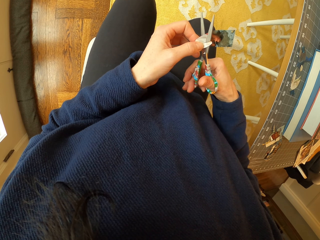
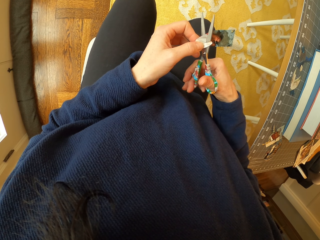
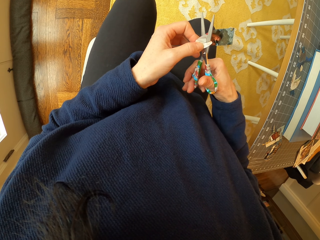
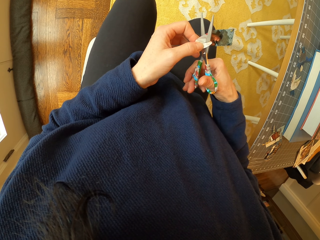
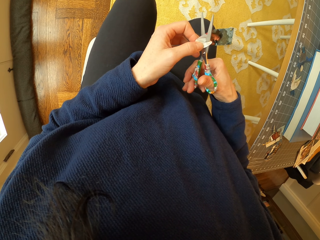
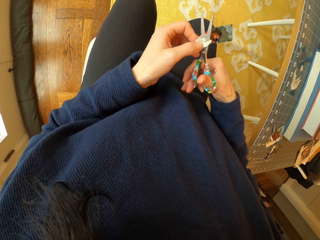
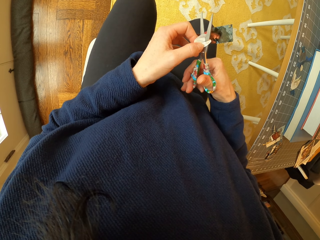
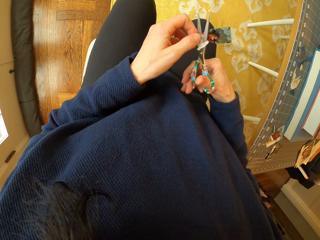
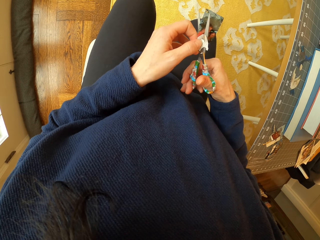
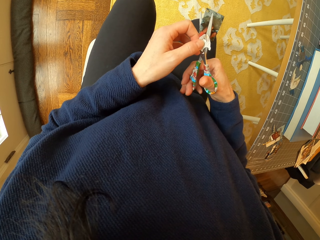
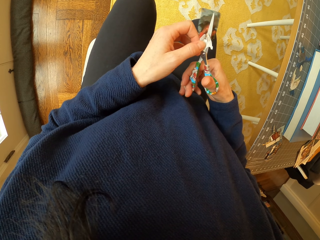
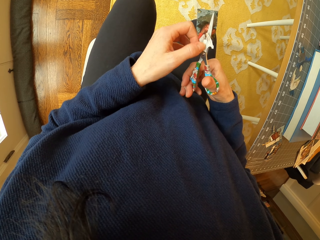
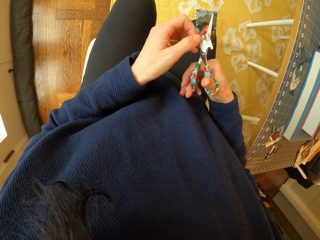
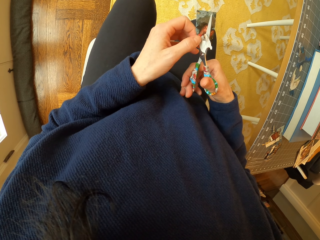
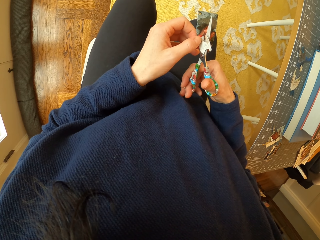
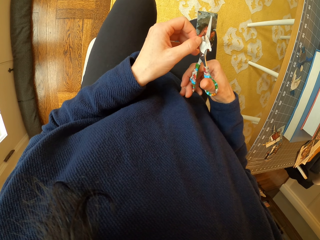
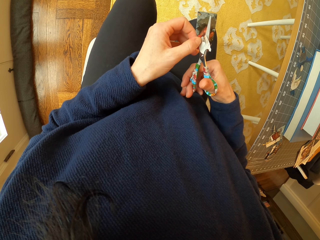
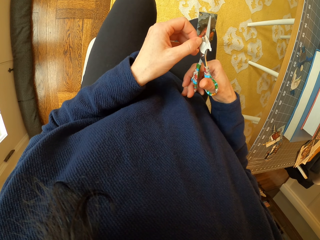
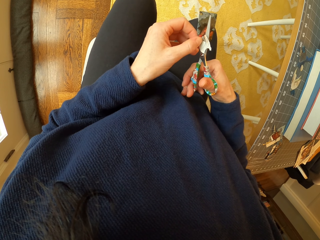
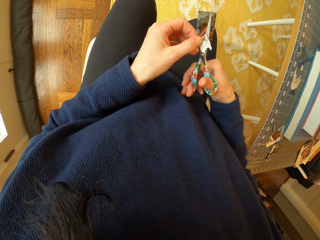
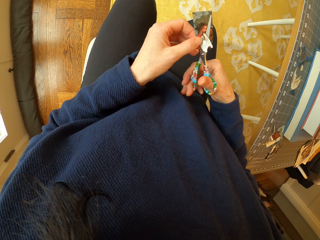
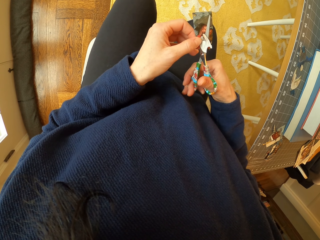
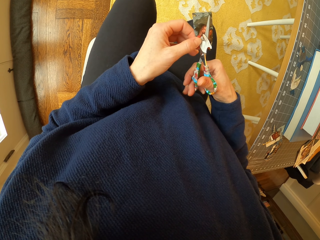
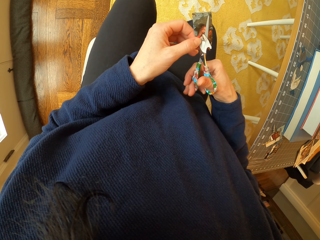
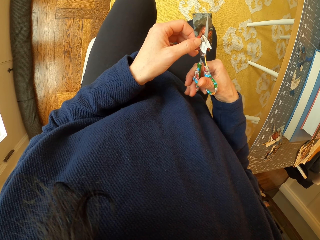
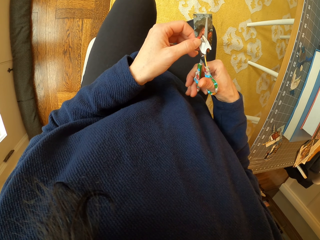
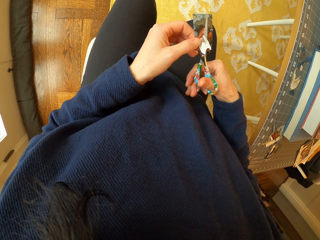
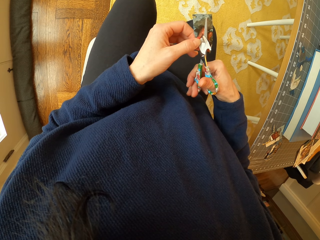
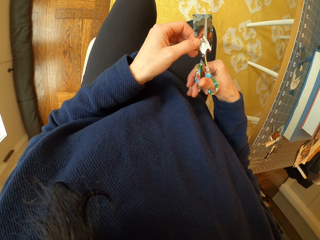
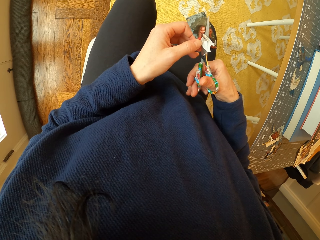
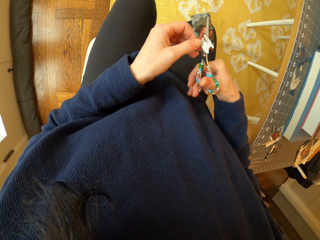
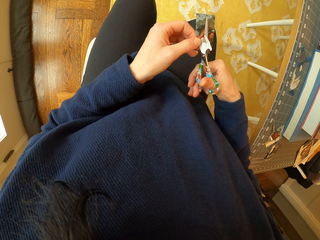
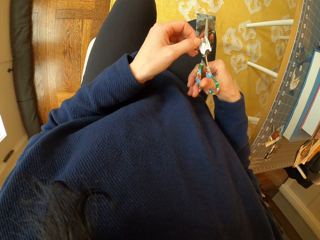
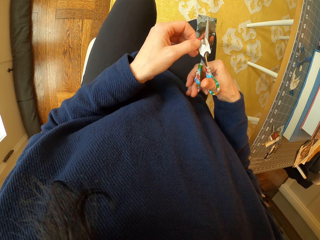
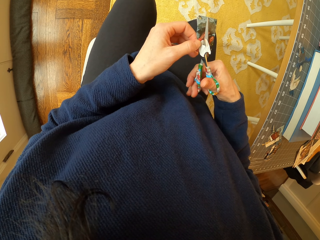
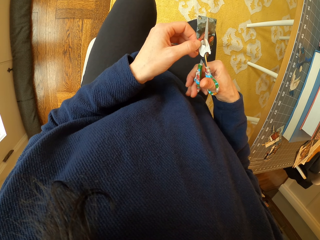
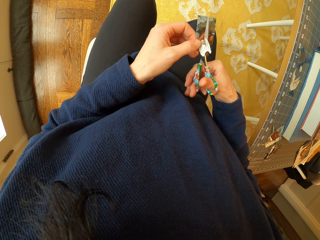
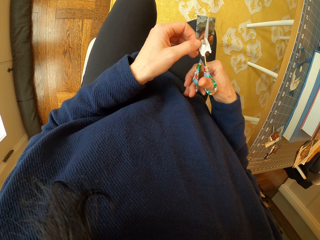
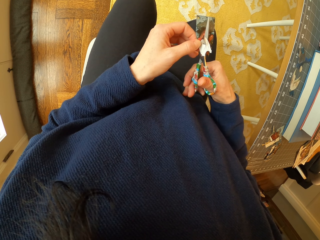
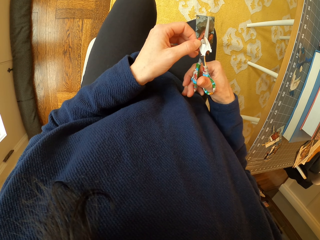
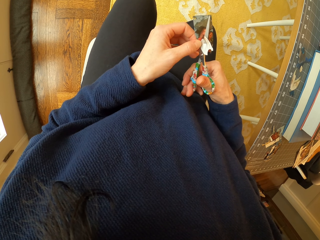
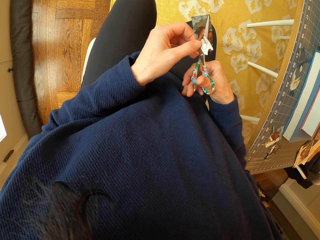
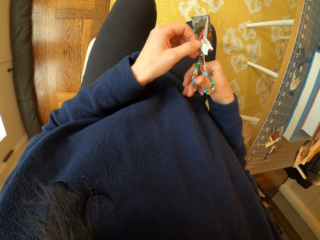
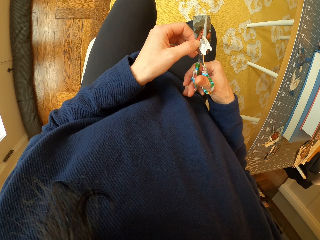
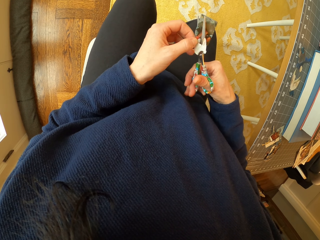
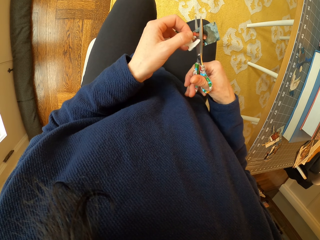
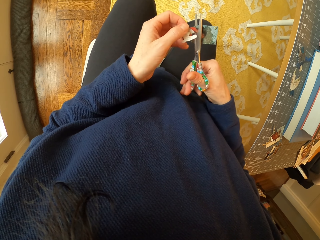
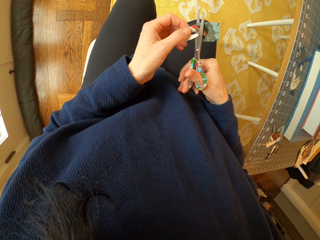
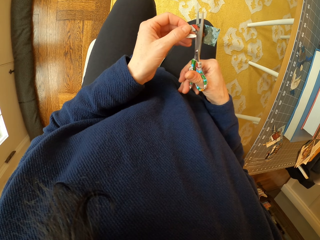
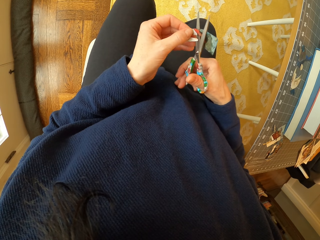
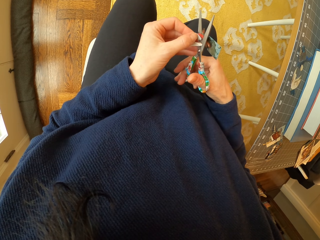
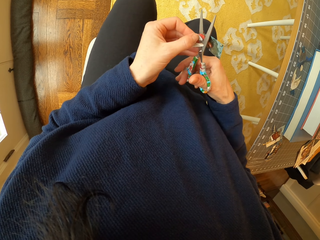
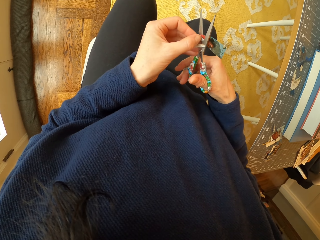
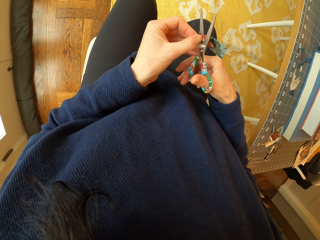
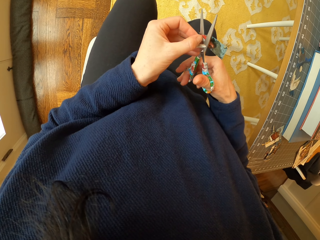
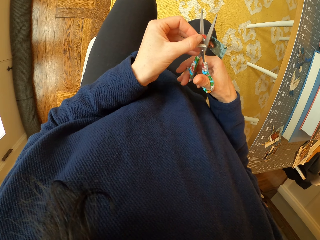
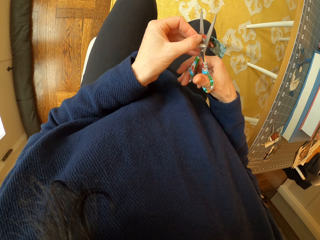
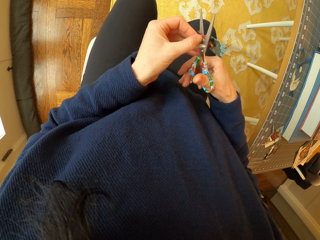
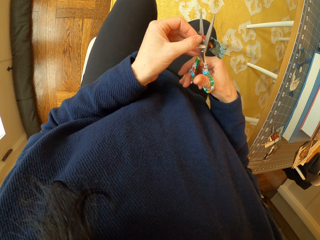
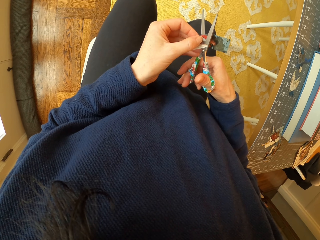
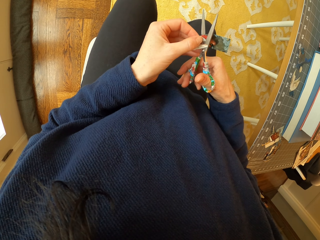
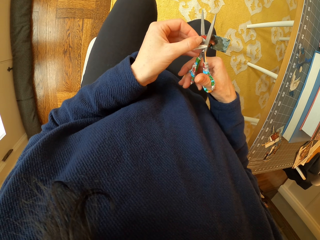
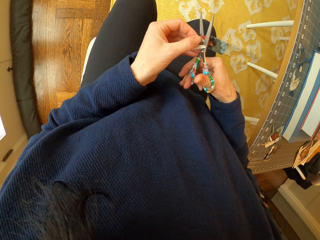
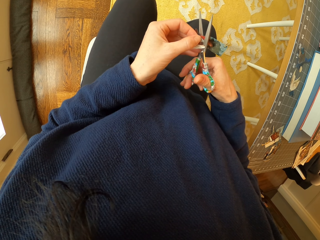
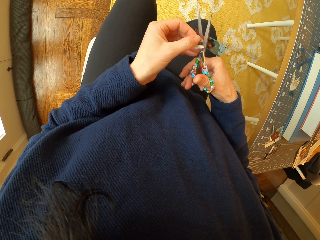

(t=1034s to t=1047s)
The camera wearer adjusts the piece of paper. They cut the piece of paper with the scissors. They adjust the piece of paper. They cut the piece of paper with the scissors.

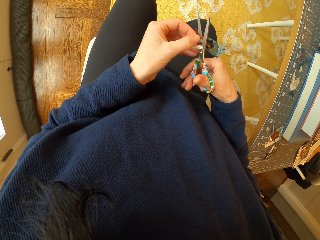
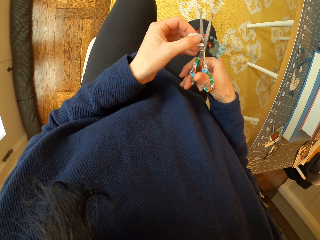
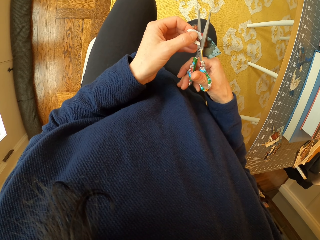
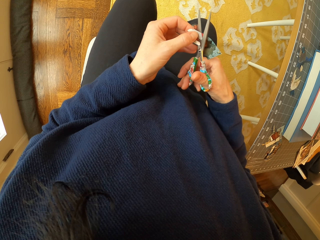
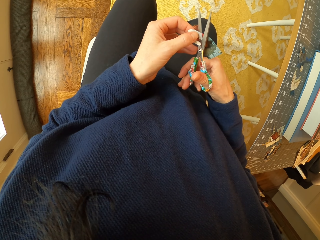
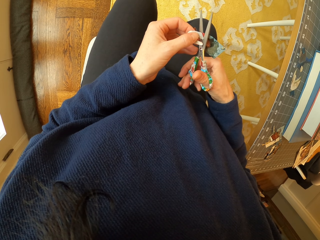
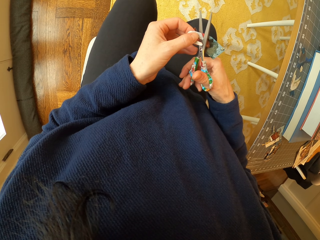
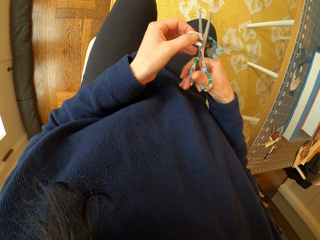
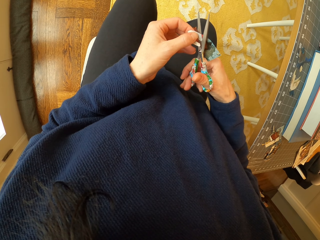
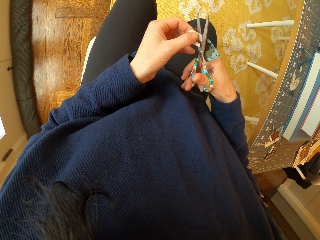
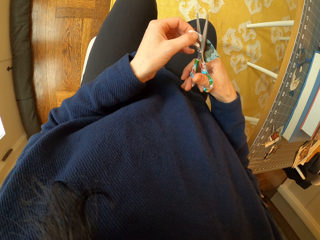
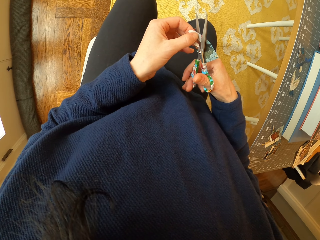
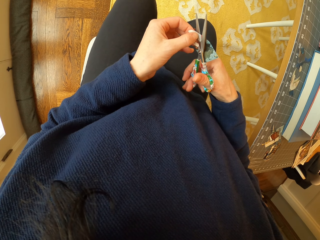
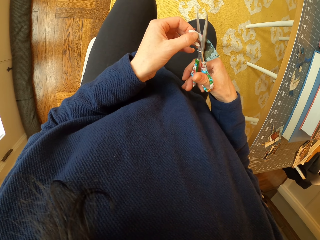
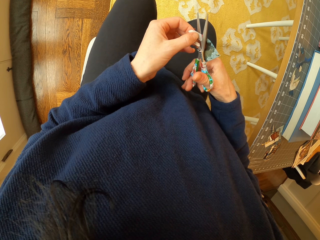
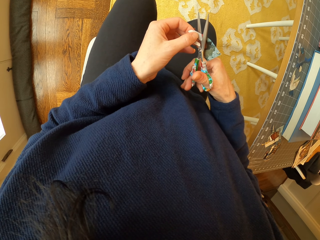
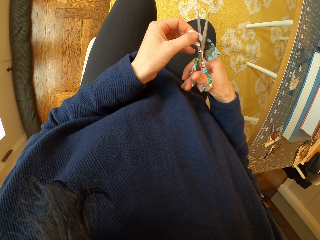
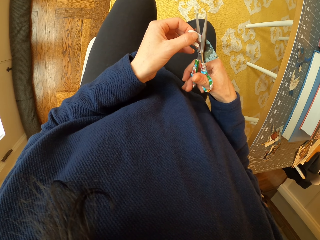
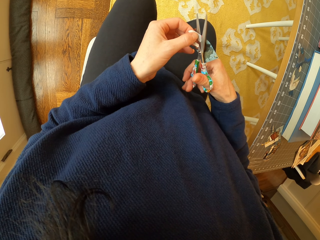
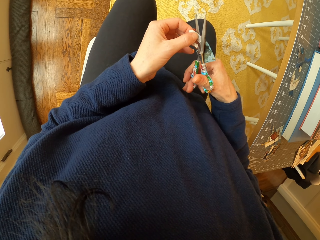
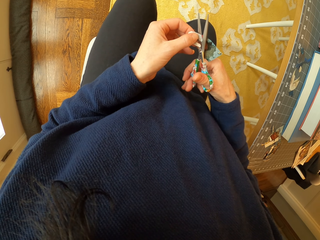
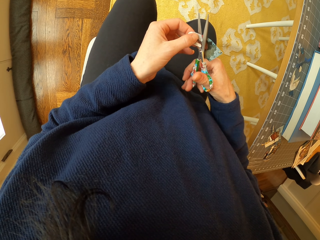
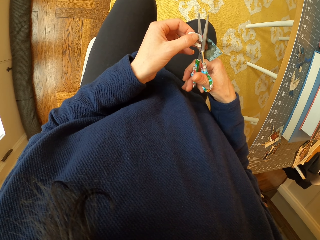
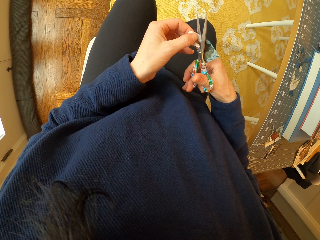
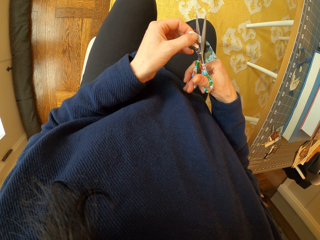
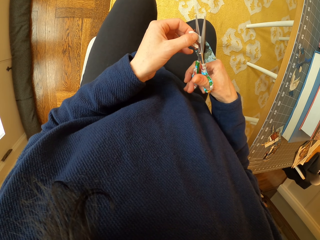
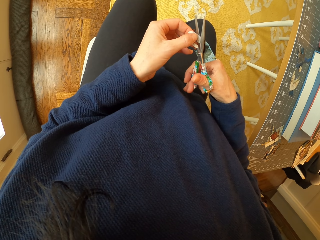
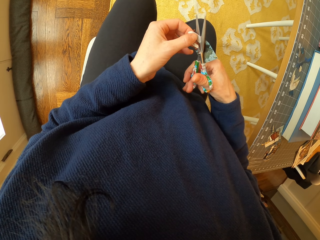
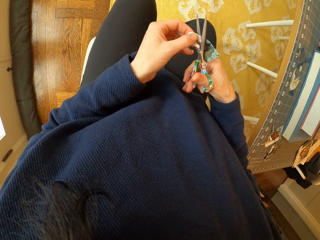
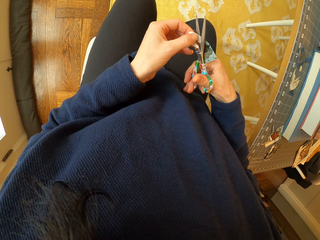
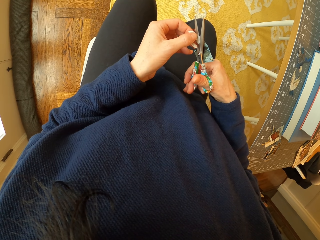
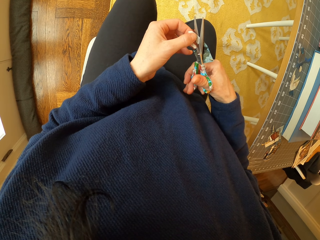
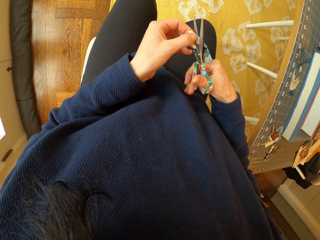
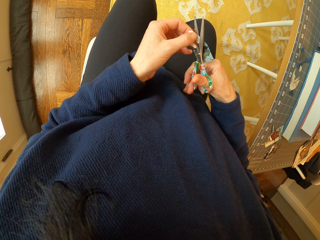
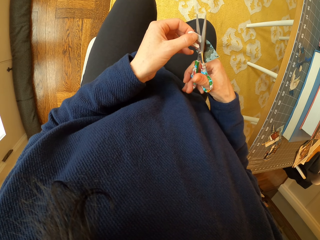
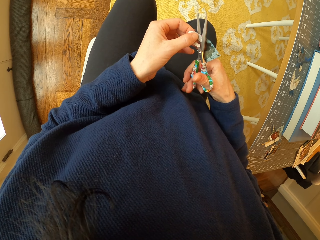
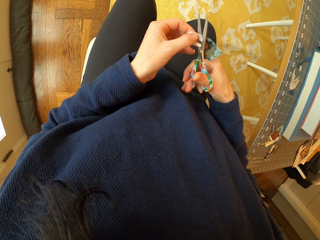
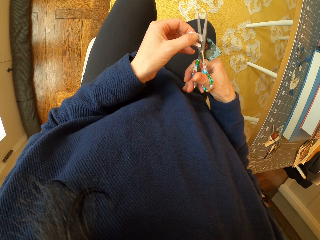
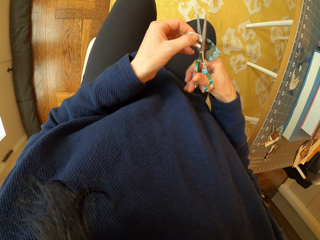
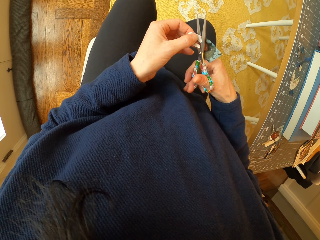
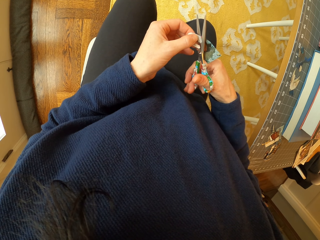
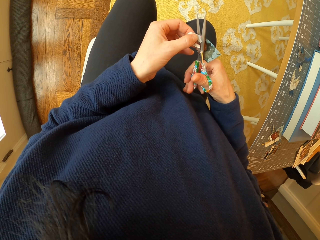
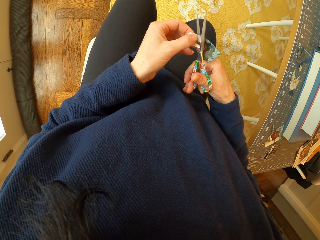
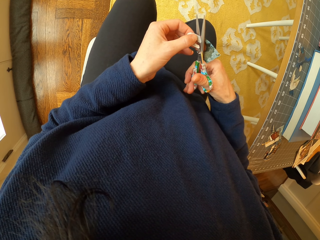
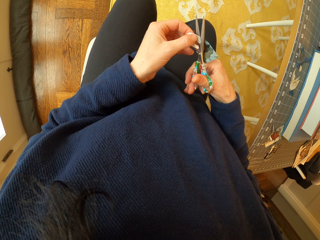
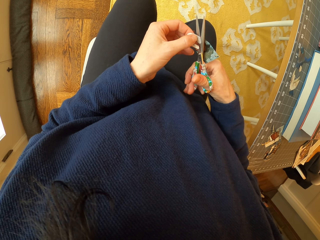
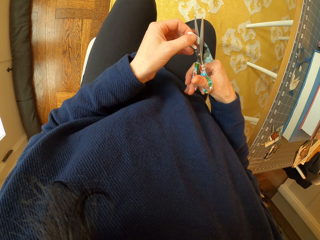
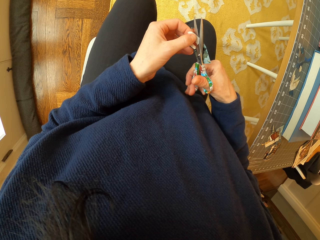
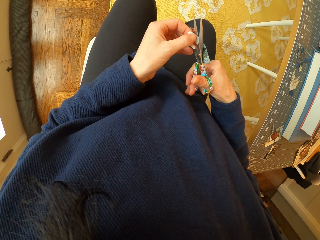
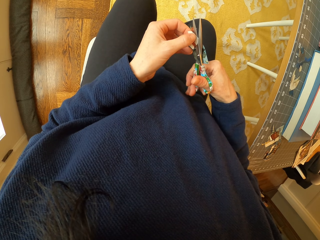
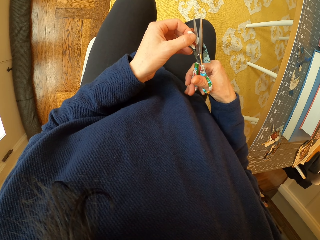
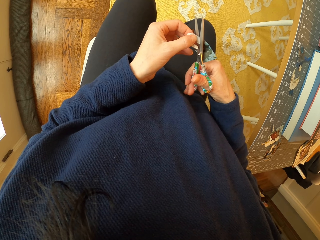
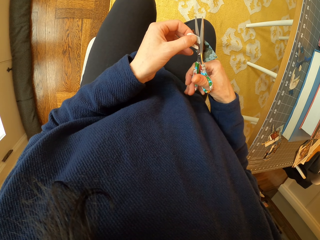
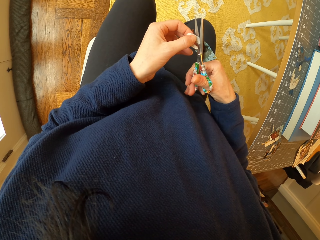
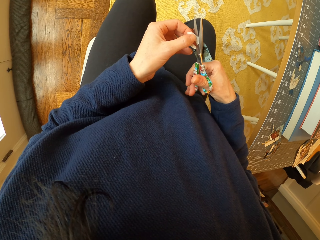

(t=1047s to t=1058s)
The camera wearer adjusts the piece of paper. They cut the piece of paper with the scissors.
